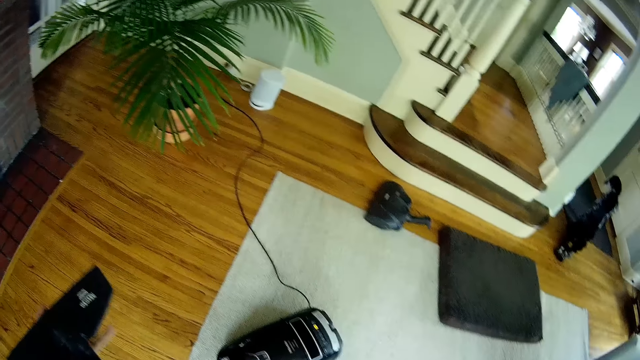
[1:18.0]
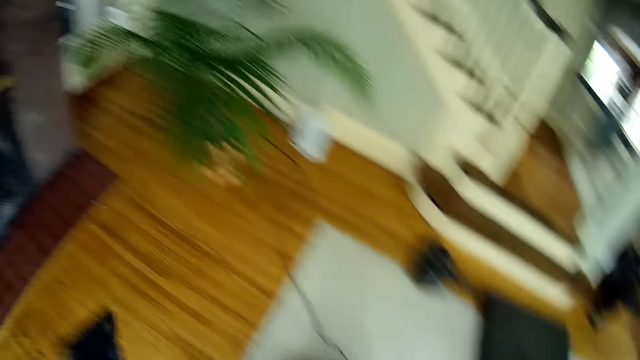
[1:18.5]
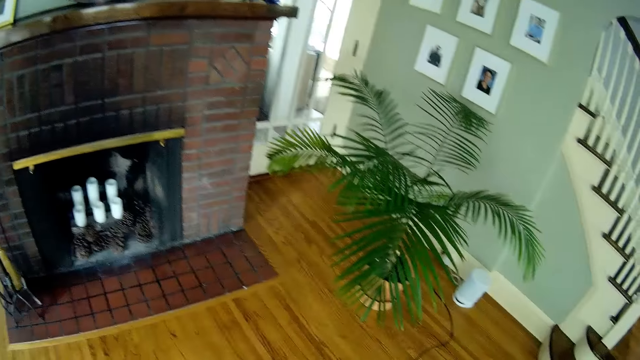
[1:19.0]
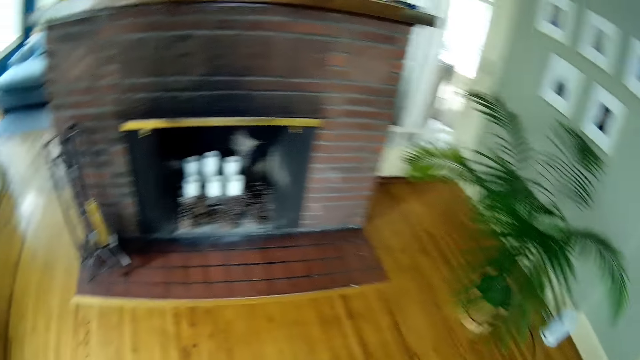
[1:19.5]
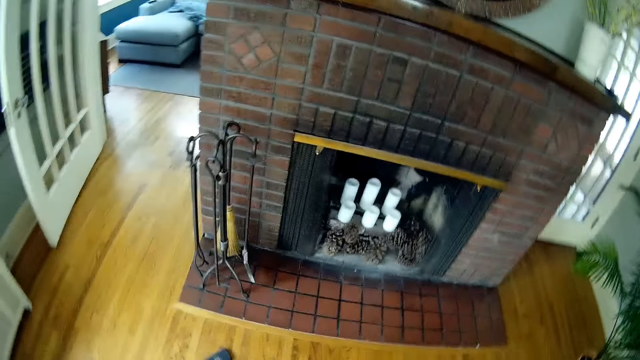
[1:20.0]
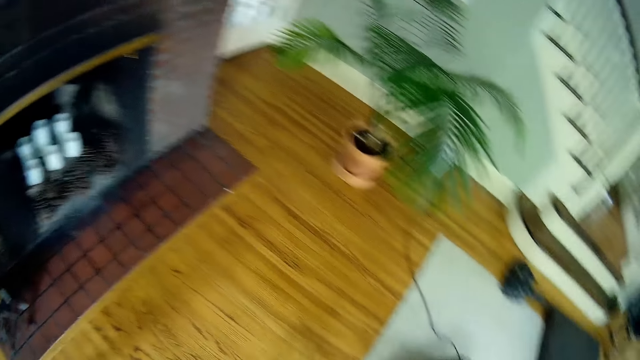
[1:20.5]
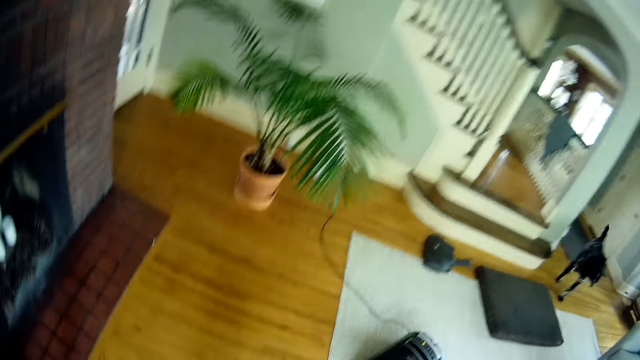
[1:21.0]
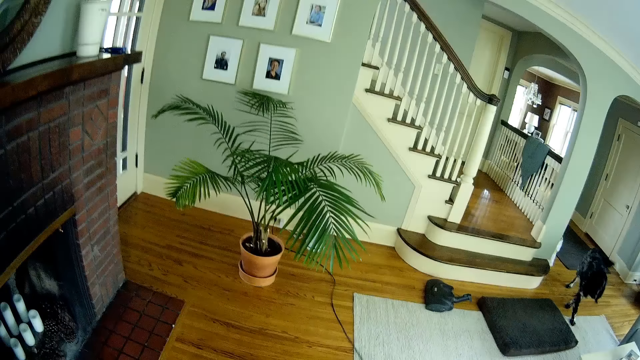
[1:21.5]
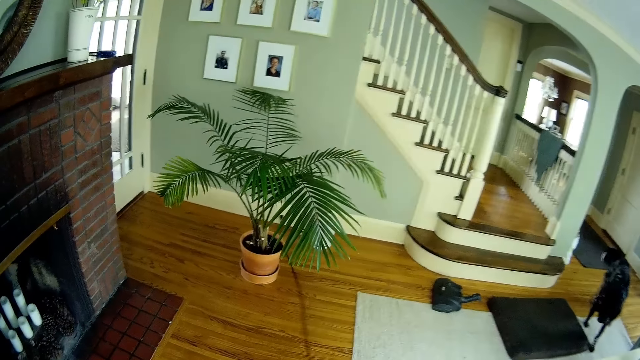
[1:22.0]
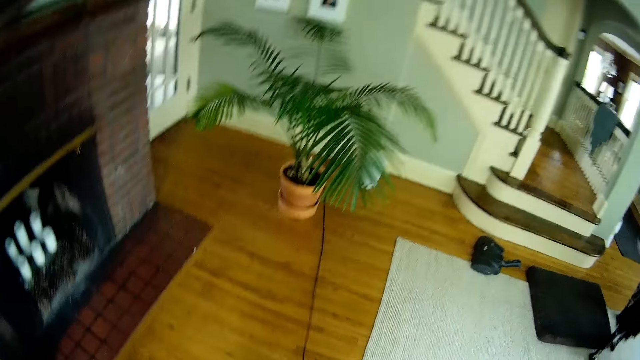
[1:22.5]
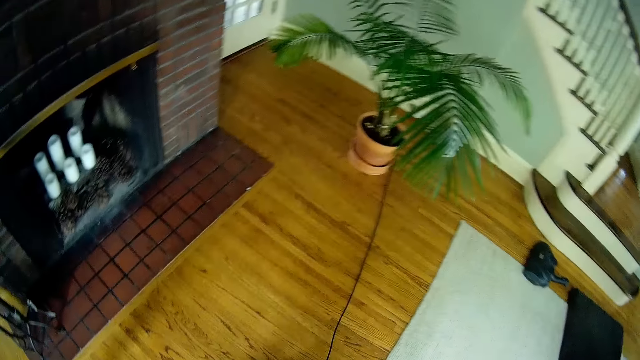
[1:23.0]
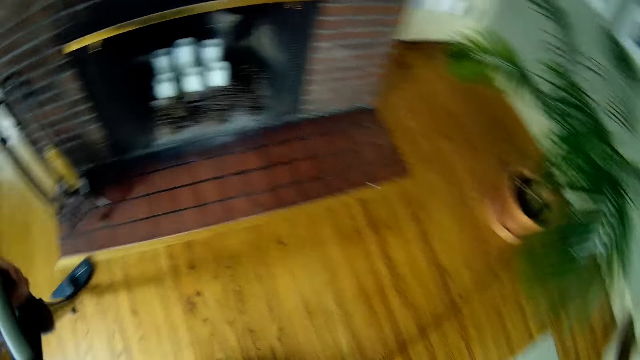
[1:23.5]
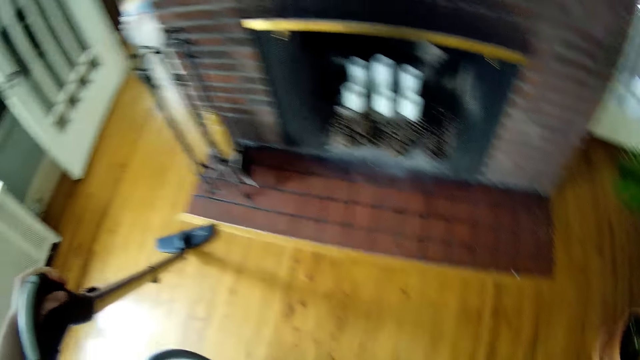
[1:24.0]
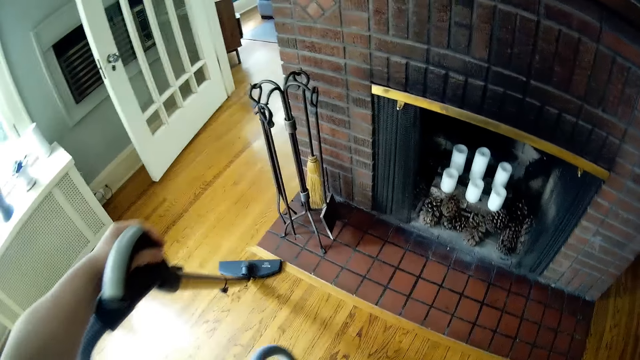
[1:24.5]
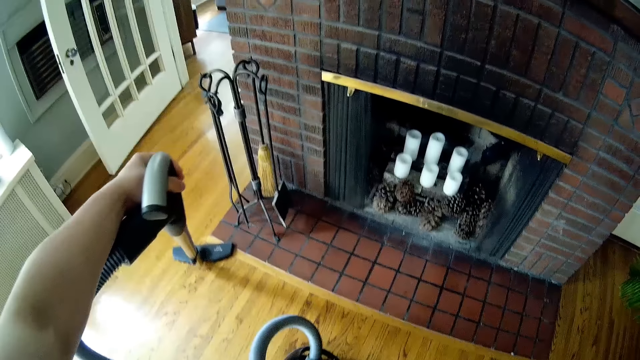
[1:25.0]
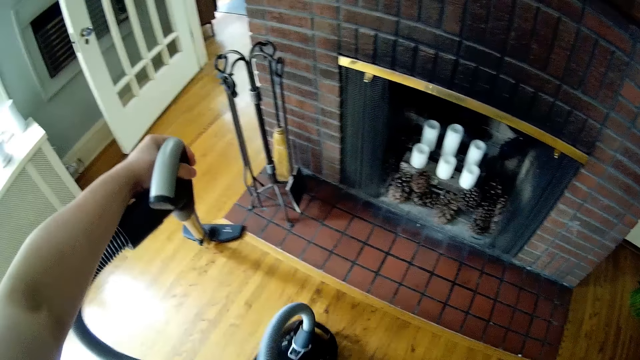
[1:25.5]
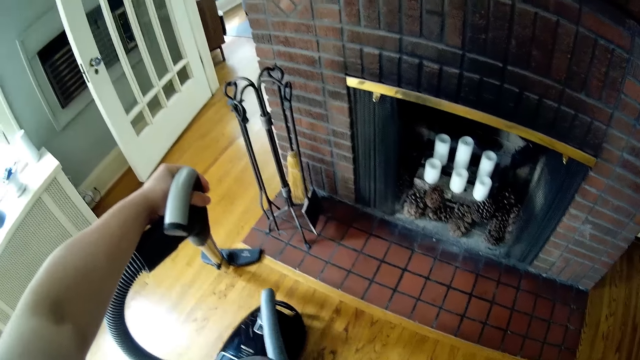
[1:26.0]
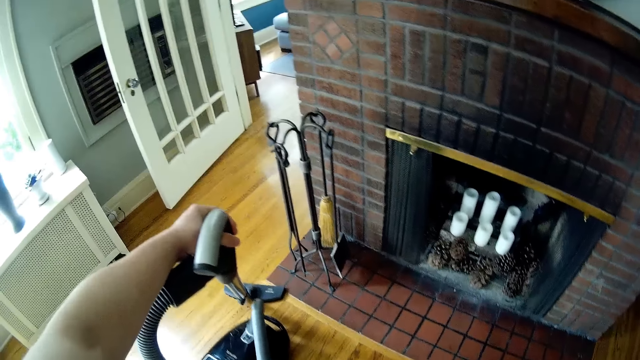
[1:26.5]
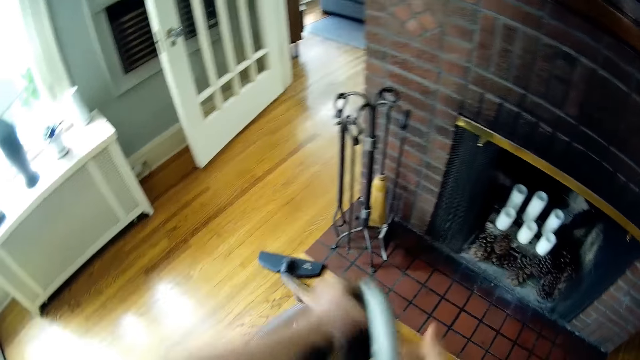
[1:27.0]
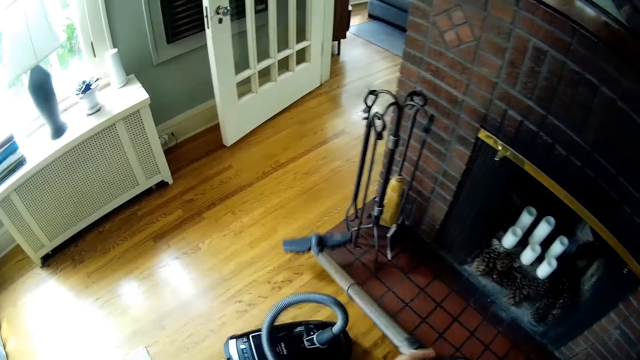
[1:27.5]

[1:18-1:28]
The camera wearer feels the vacuum with his left hand. He cleans the floor with the vacuum cleaner. He pulls the dust container of the vacuum cleaner with his right hand. He pushes the dust container of the vacuum cleaner with his right leg.

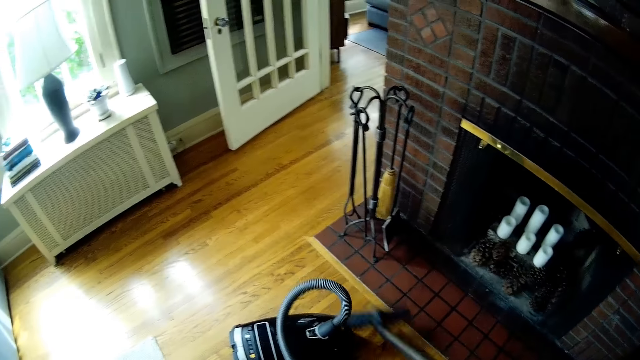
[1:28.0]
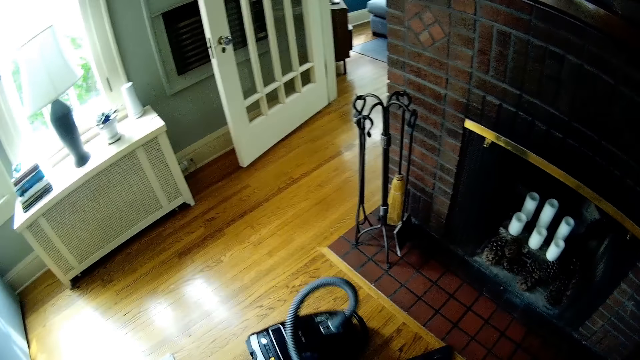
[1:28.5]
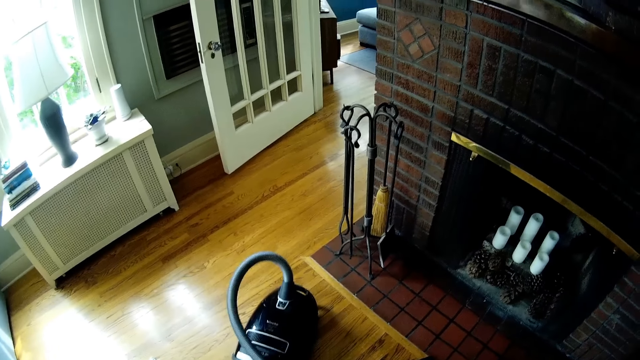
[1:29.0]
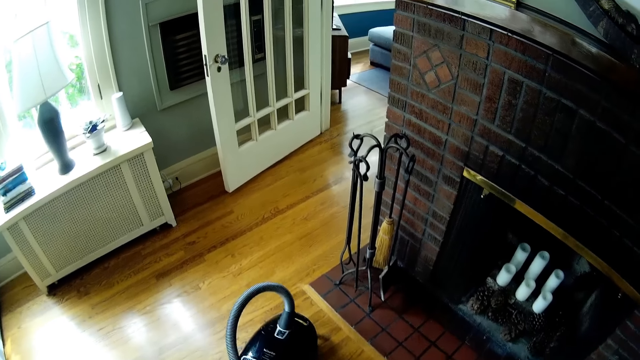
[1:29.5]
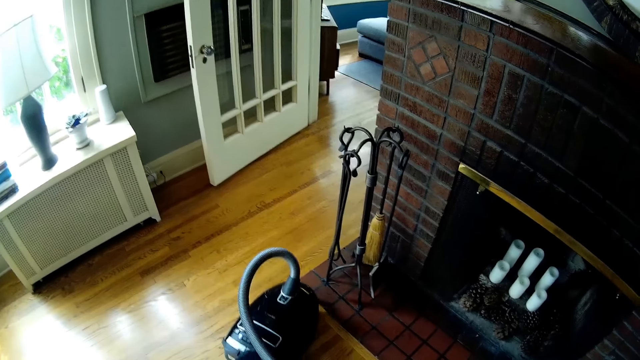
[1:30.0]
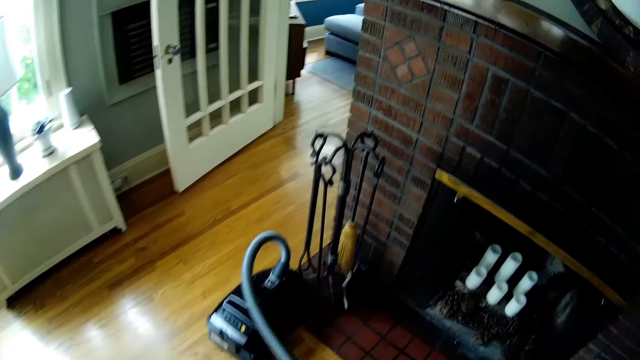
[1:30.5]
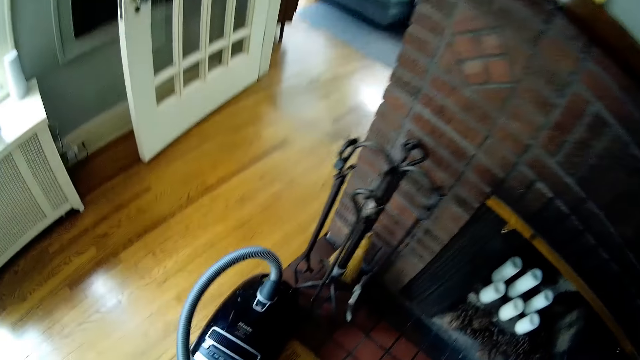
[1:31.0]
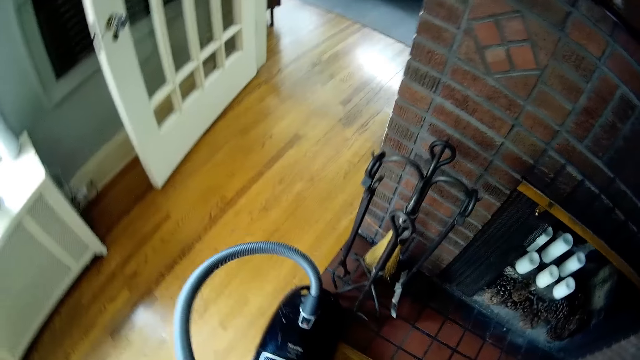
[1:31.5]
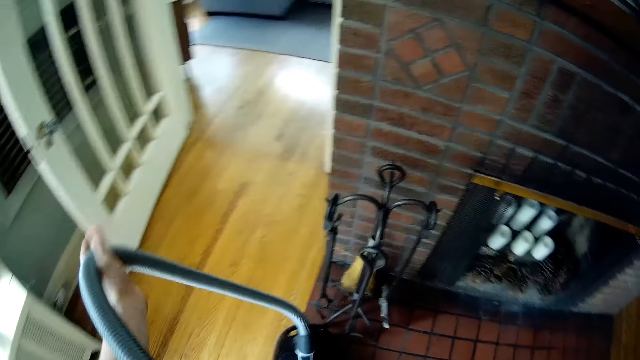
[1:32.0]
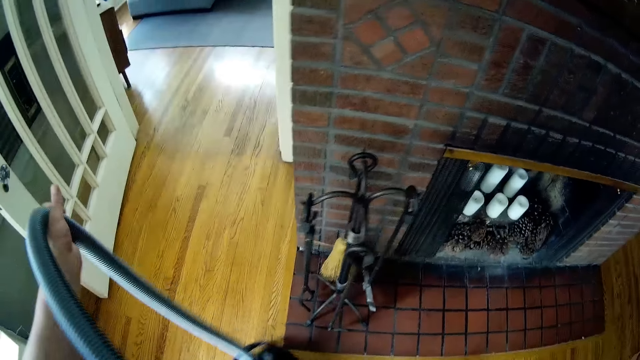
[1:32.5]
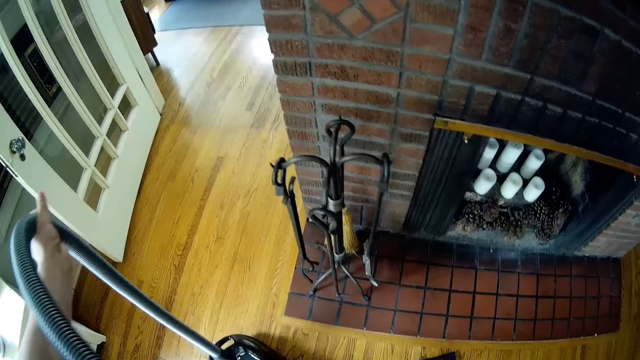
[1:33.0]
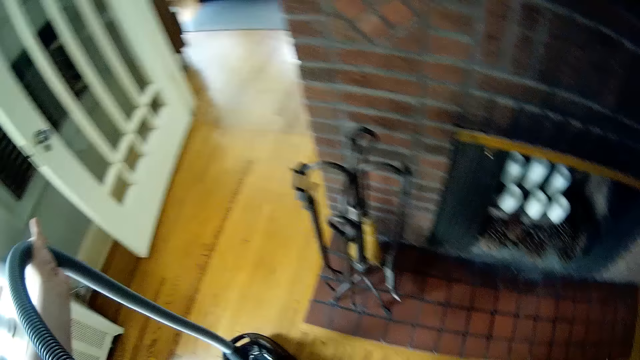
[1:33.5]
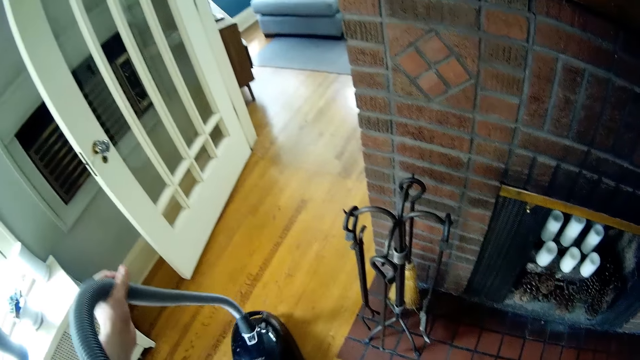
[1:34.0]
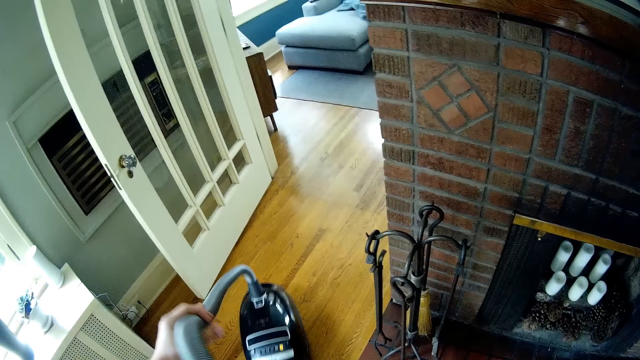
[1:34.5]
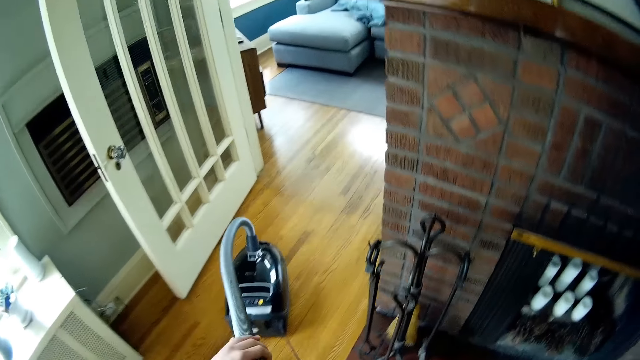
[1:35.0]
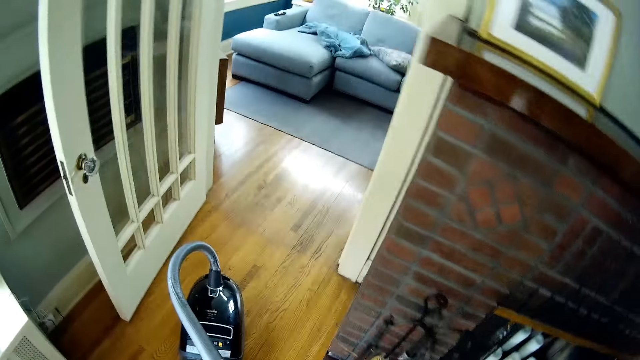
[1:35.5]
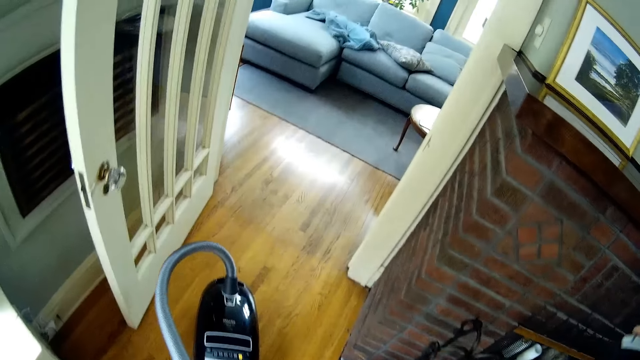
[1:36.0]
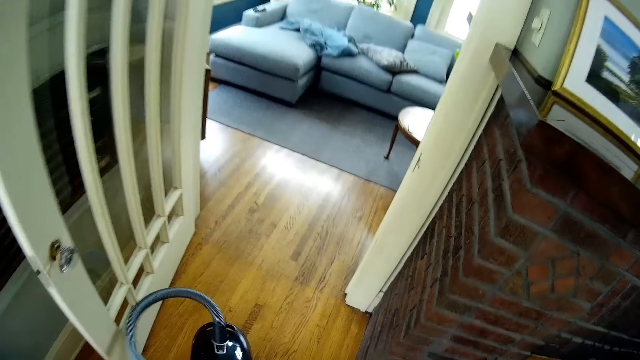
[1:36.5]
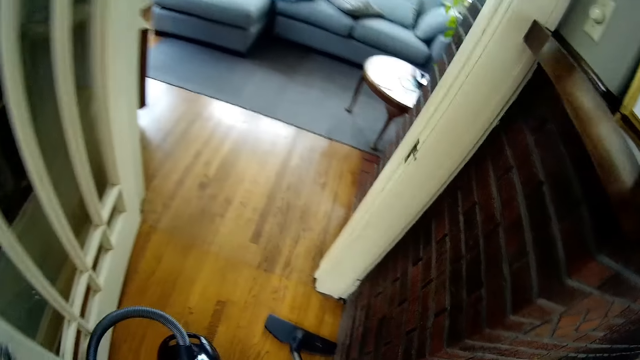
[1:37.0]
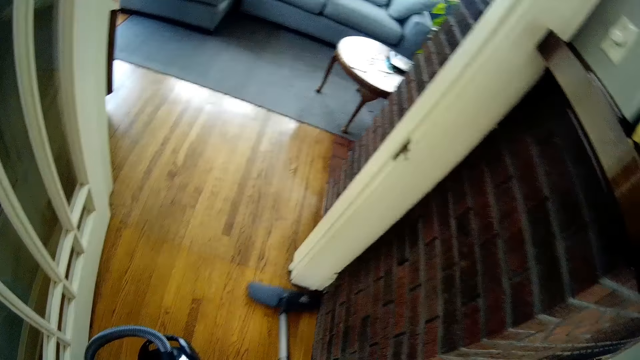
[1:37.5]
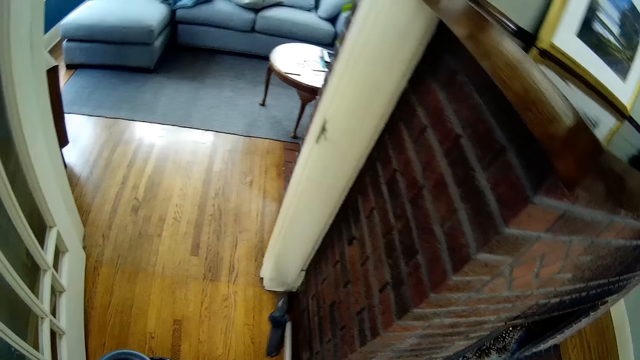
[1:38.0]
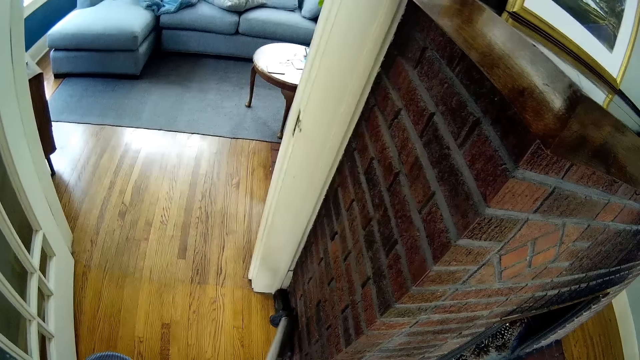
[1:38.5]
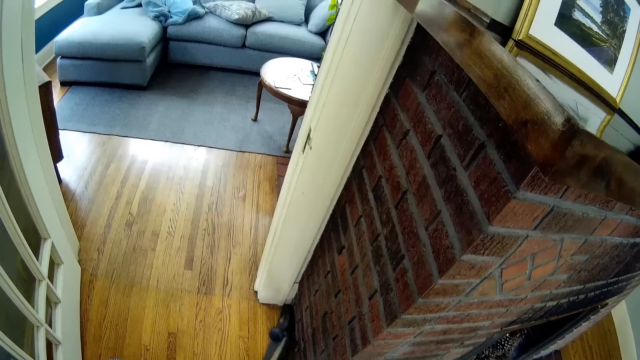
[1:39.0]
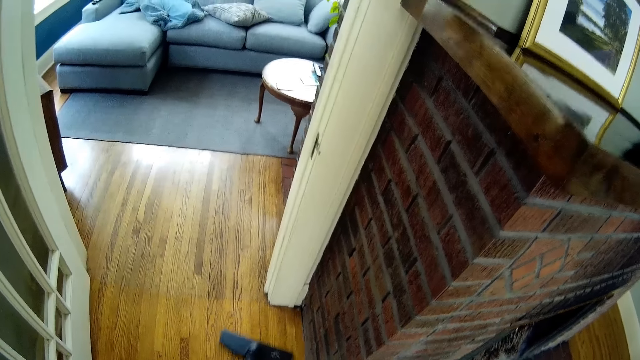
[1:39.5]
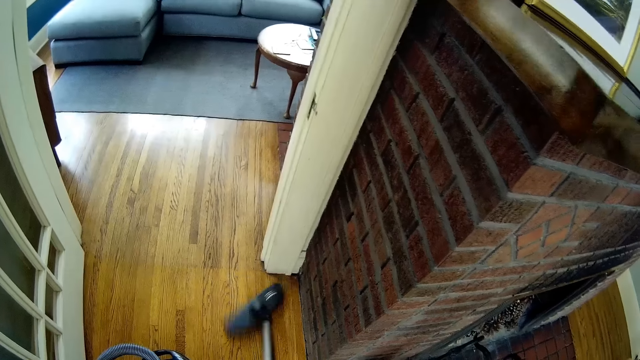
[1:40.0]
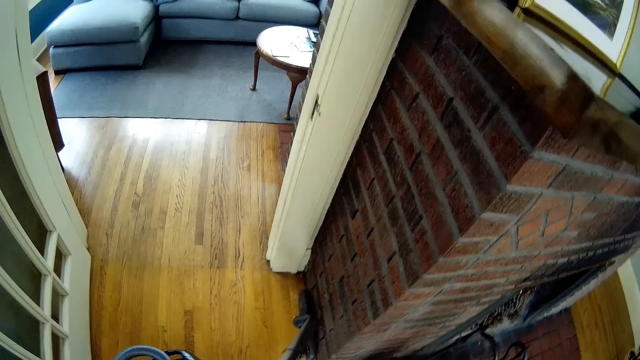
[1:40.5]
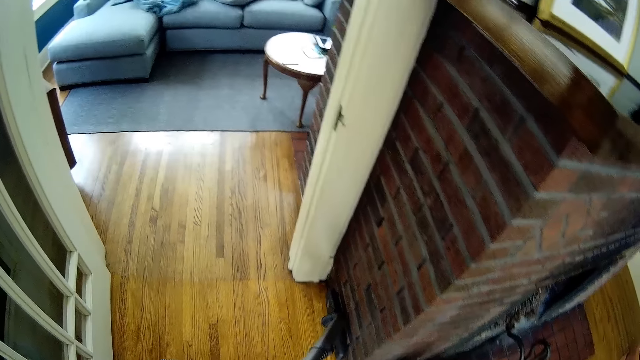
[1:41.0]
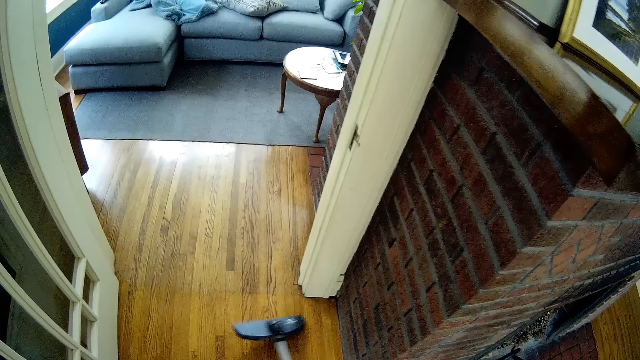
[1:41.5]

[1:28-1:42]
The camera wearer pushes the dust container of the vacuum cleaner with his left leg. He pushes the dust container of the vacuum cleaner with his right leg. He cleans the wall and floor with the vacuum cleaner.
